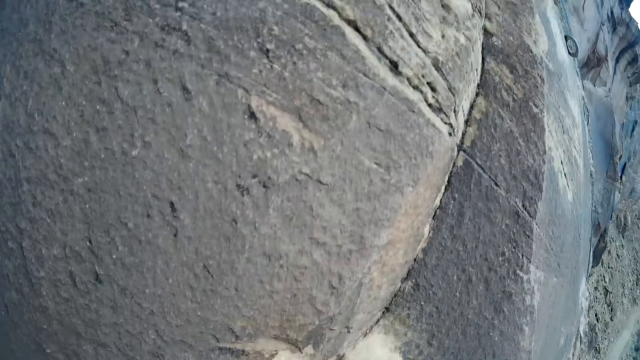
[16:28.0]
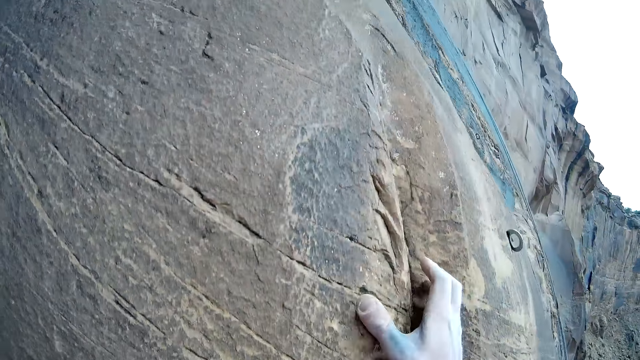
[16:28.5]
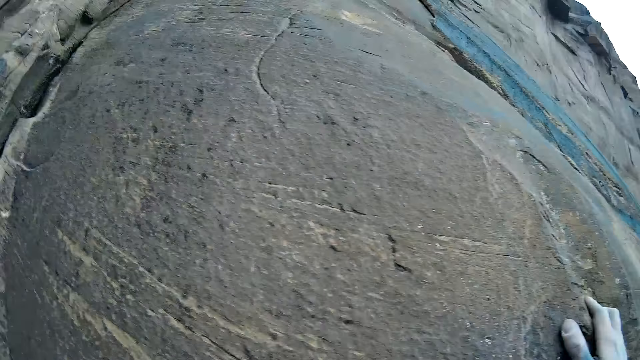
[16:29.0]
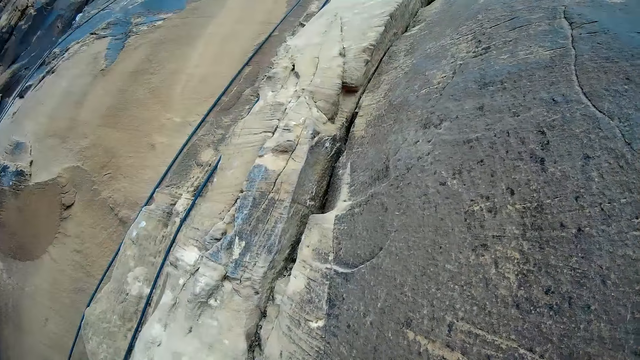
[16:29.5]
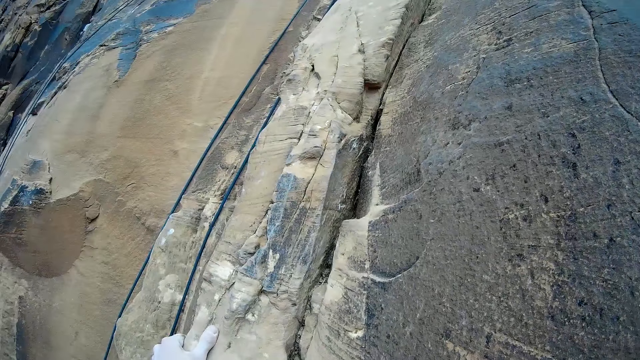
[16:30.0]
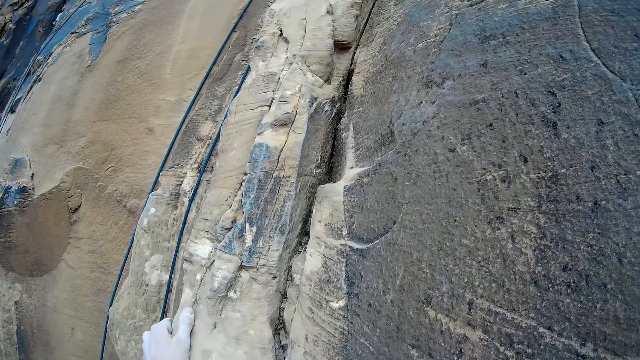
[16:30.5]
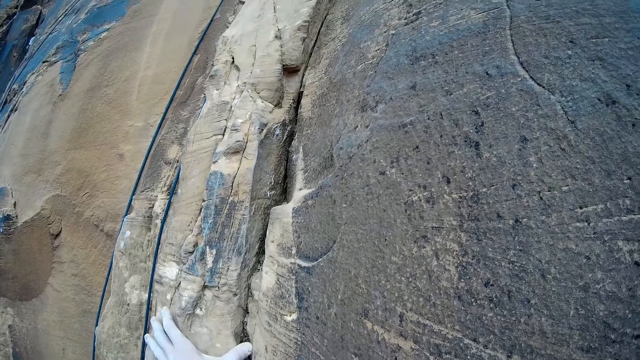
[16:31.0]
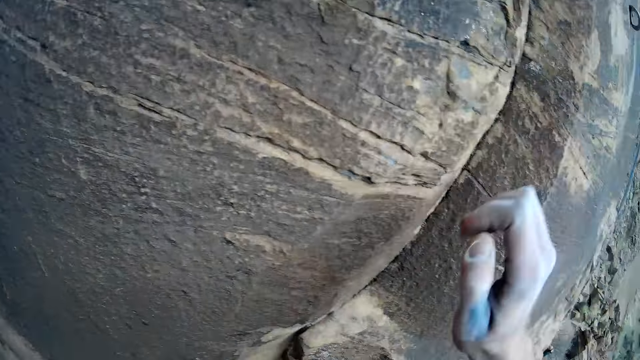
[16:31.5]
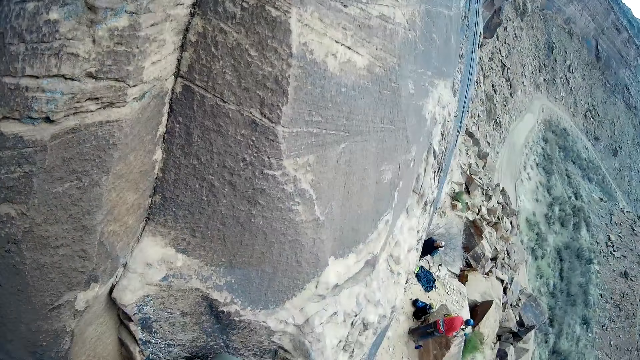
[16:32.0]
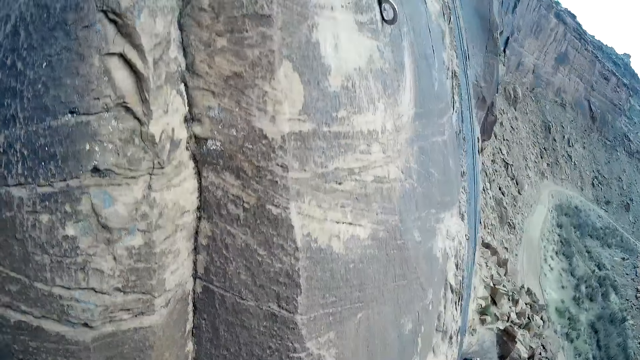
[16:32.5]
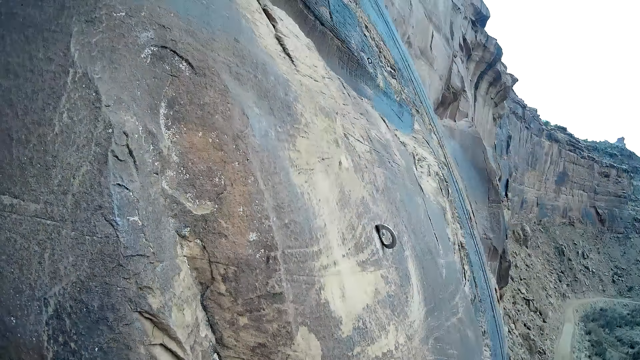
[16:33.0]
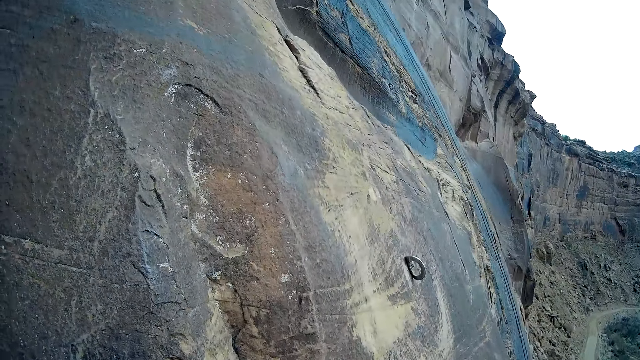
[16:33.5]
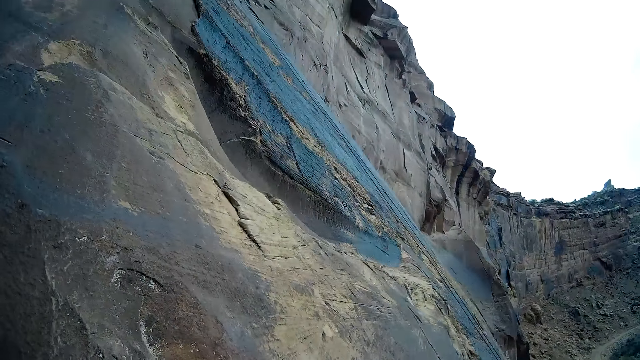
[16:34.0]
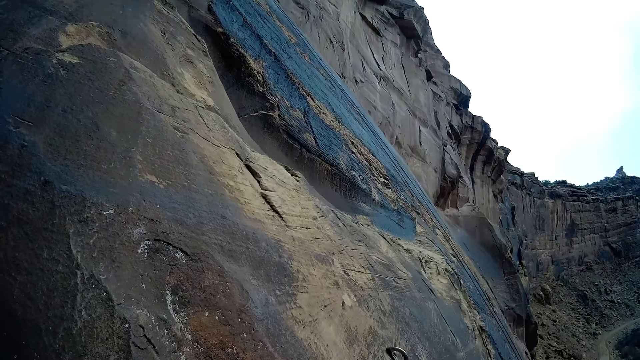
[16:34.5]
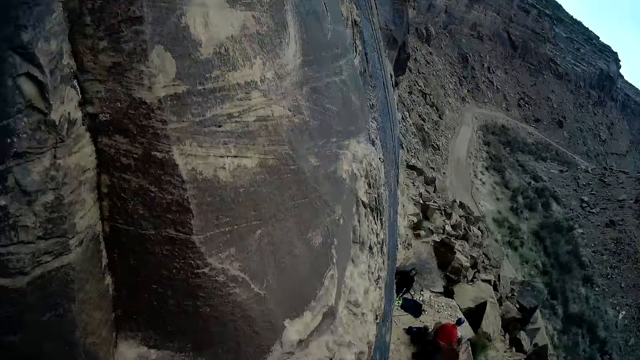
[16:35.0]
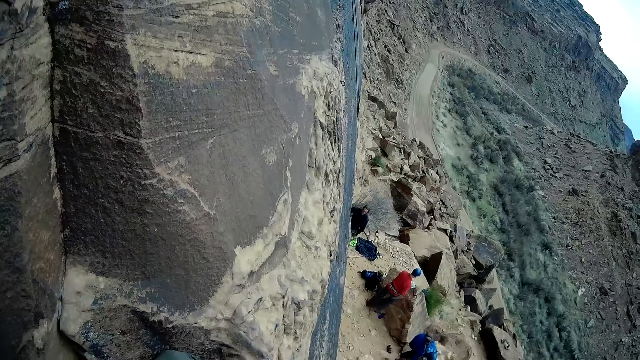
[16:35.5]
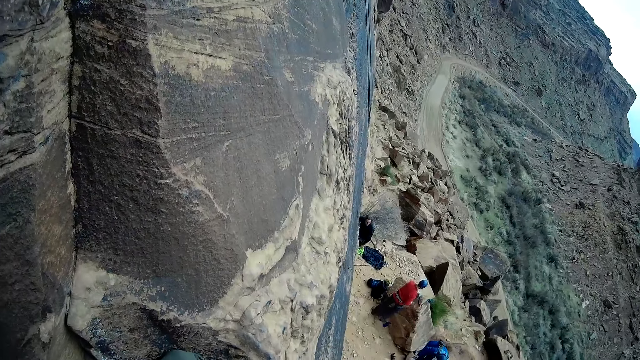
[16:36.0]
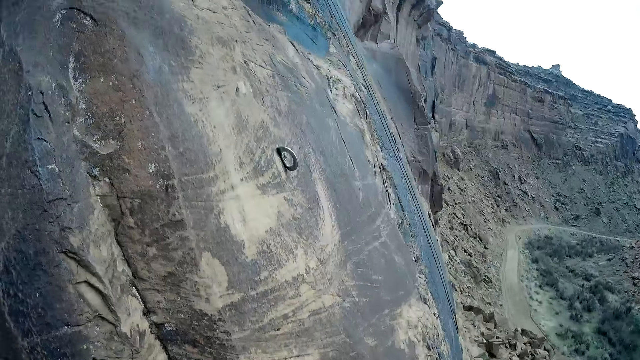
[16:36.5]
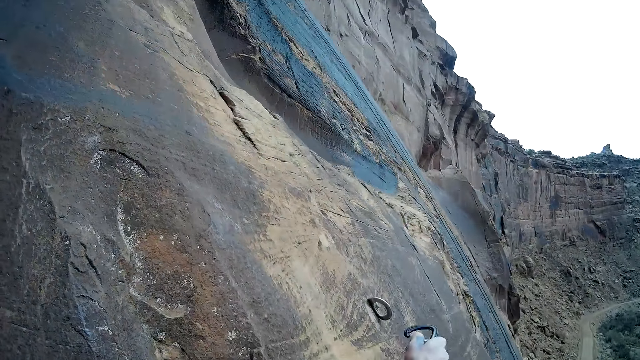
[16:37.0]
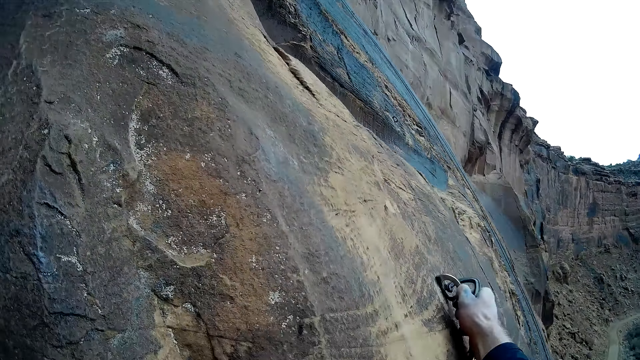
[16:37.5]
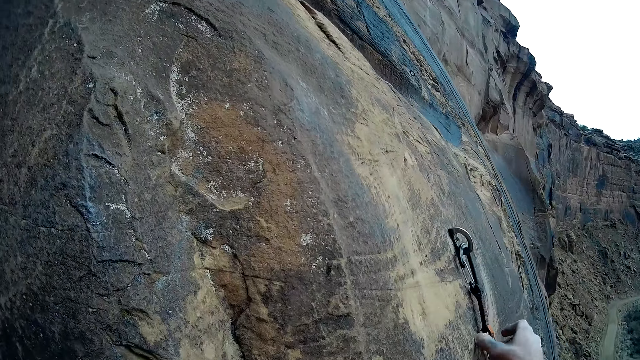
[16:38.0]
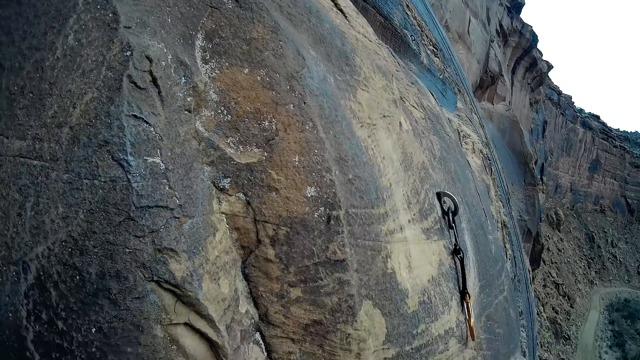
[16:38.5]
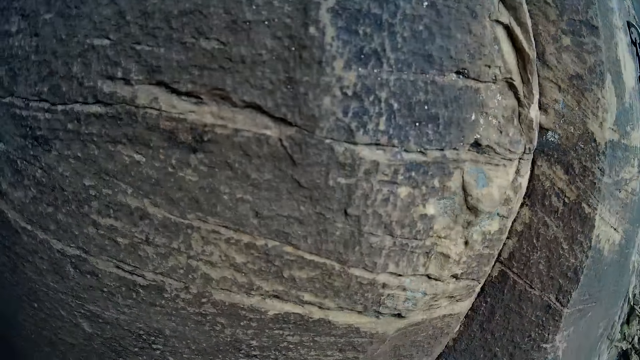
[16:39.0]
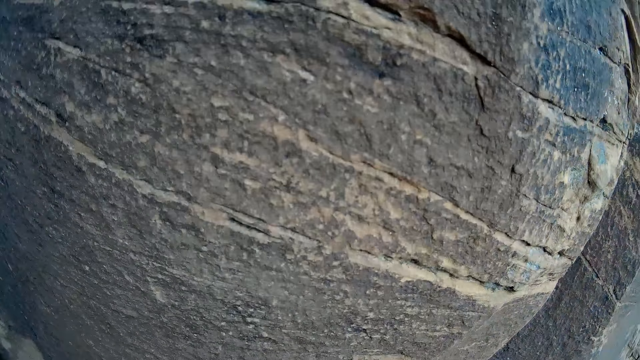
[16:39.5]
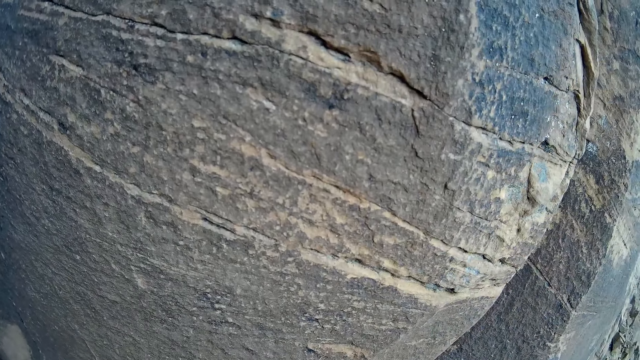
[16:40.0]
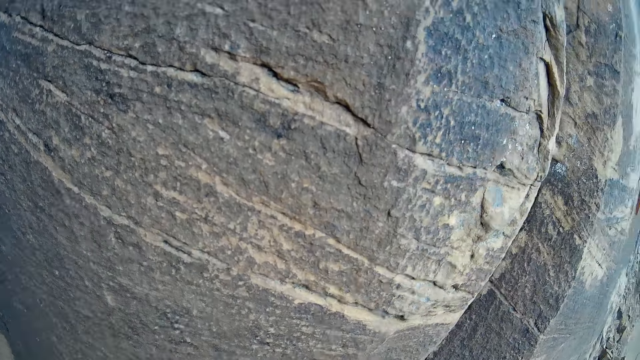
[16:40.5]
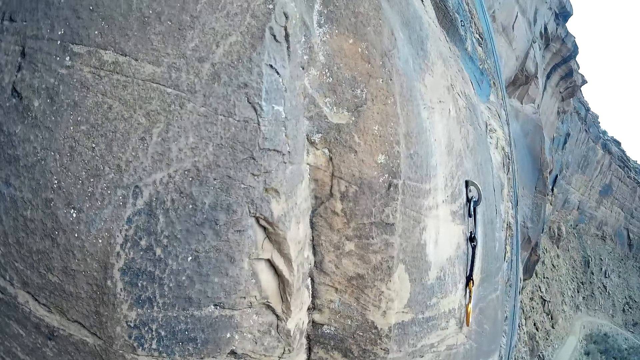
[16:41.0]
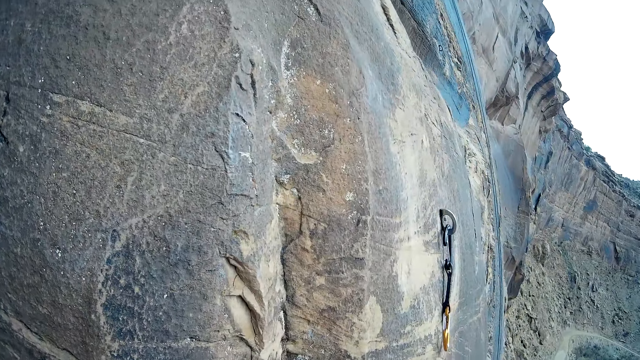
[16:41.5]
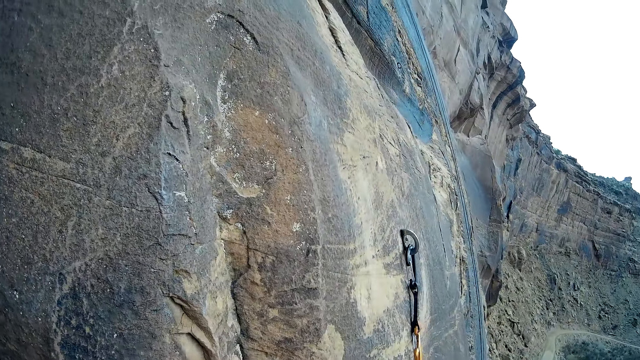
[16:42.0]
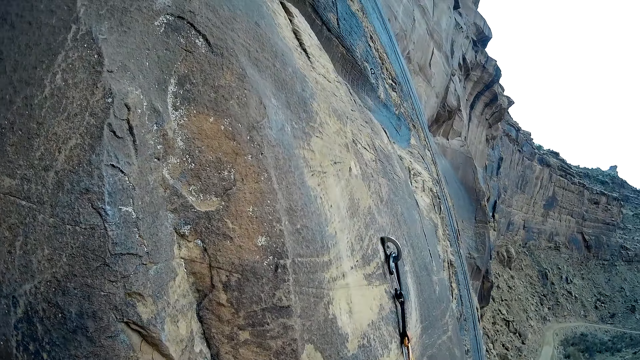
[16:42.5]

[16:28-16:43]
The camera wearer attaches a quickdraw to a hook on the mountain with his right hand.

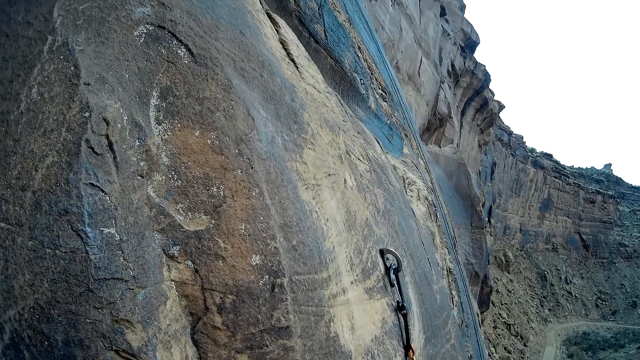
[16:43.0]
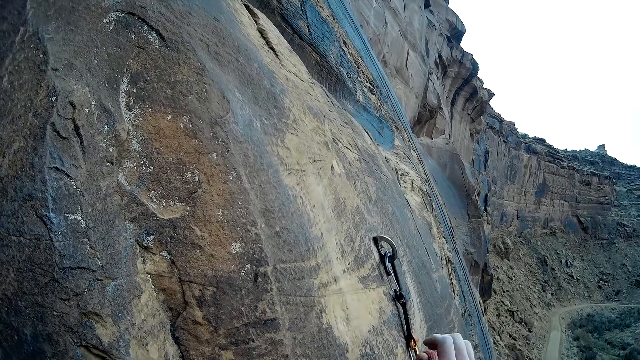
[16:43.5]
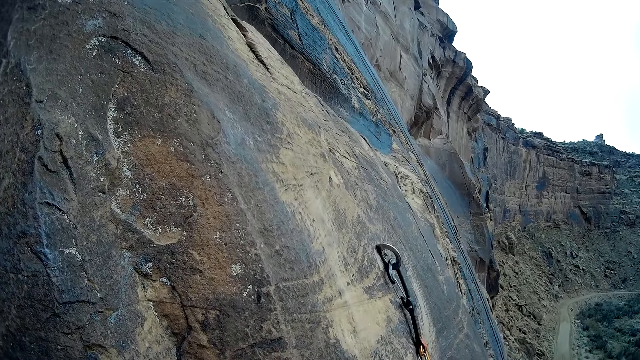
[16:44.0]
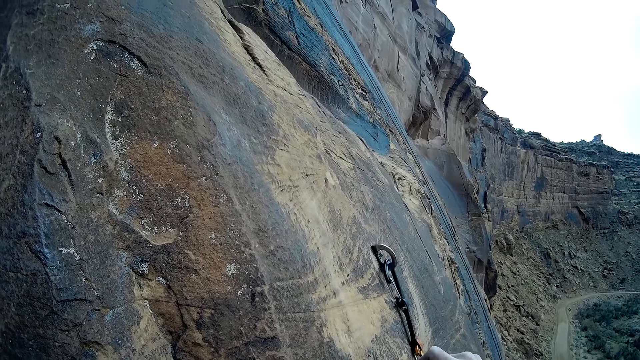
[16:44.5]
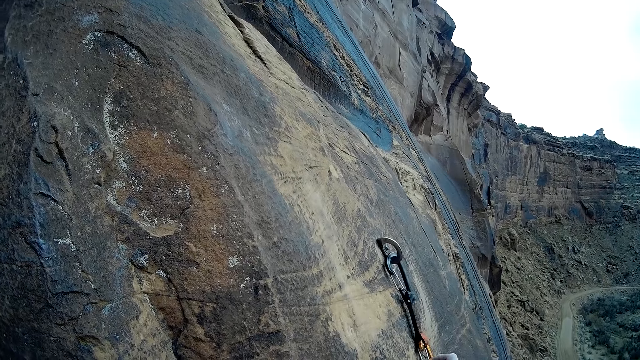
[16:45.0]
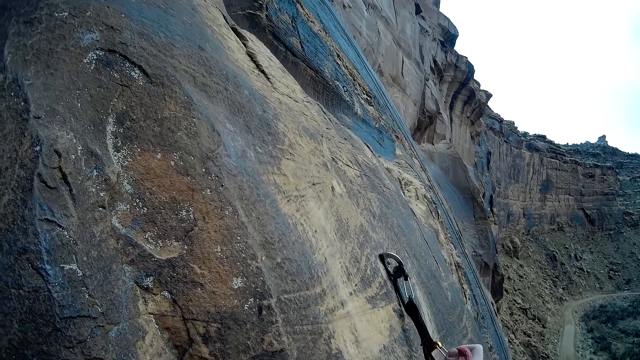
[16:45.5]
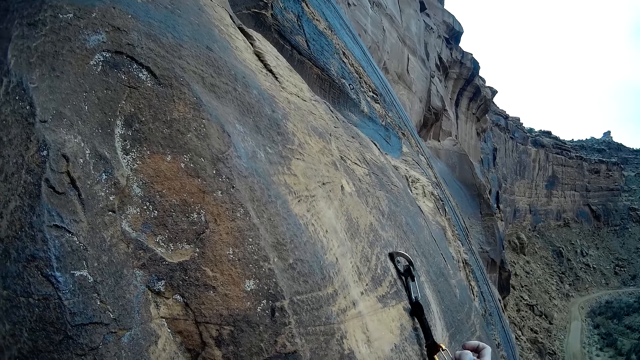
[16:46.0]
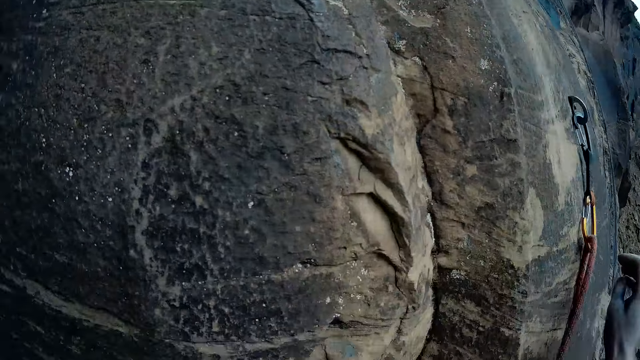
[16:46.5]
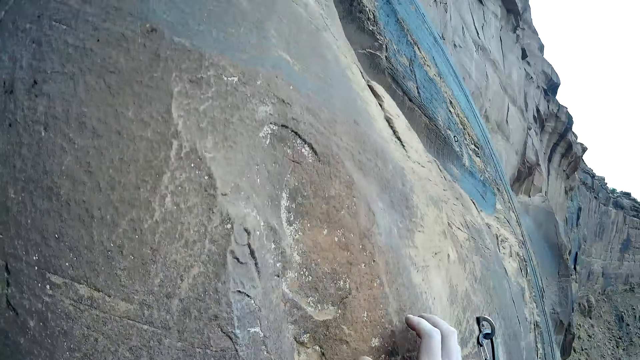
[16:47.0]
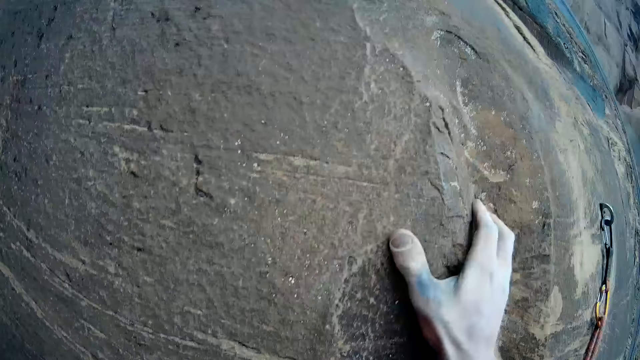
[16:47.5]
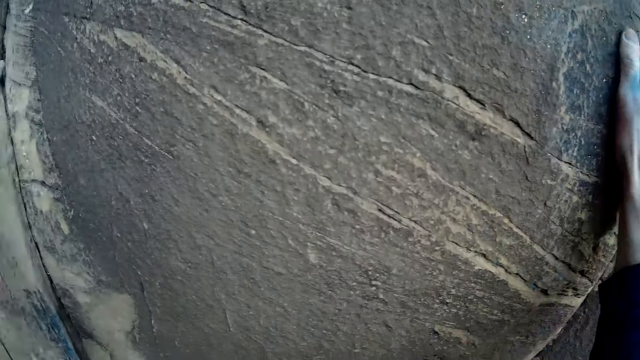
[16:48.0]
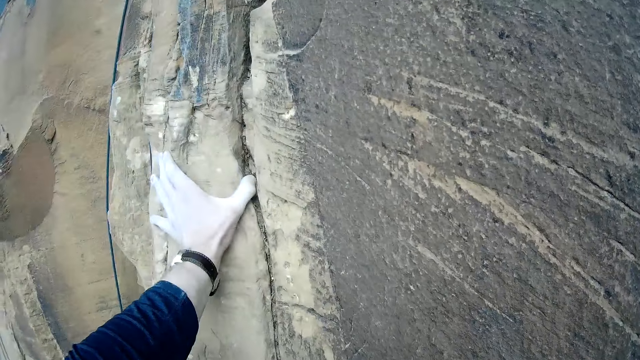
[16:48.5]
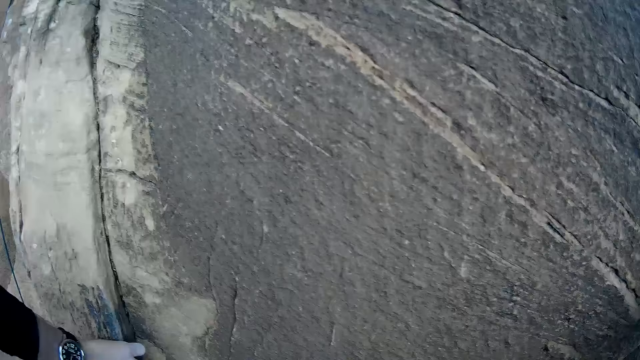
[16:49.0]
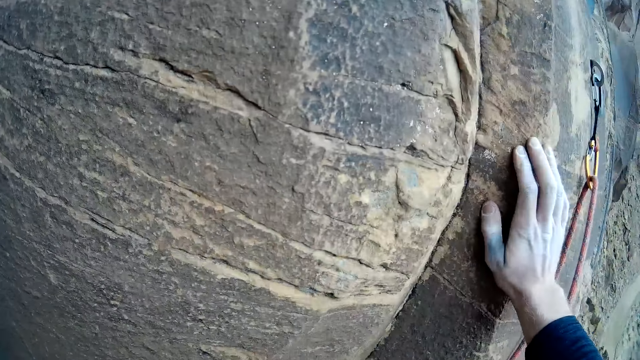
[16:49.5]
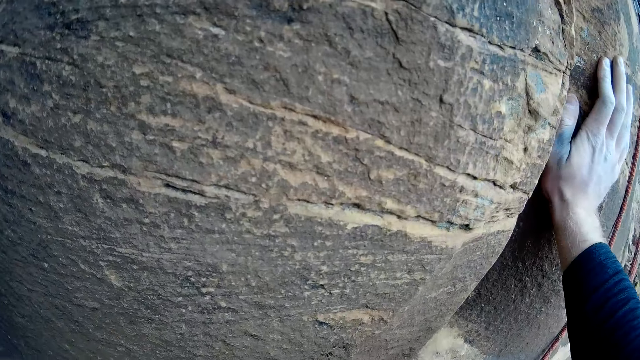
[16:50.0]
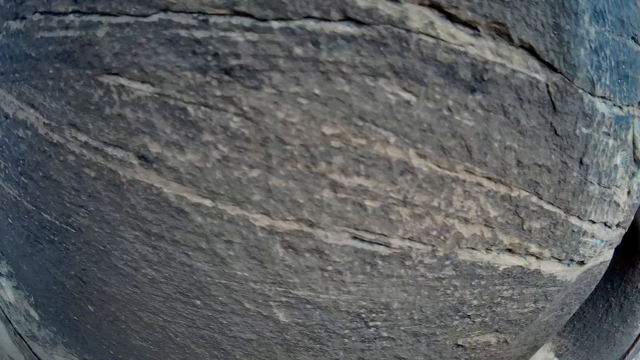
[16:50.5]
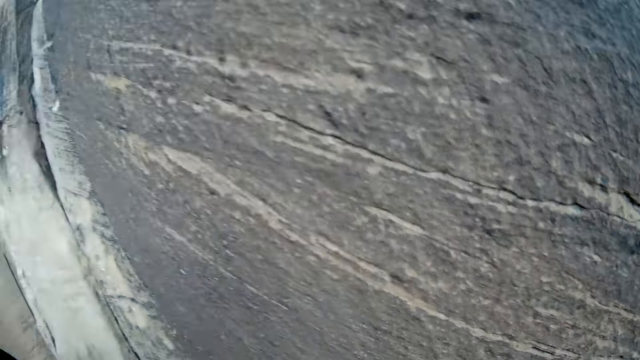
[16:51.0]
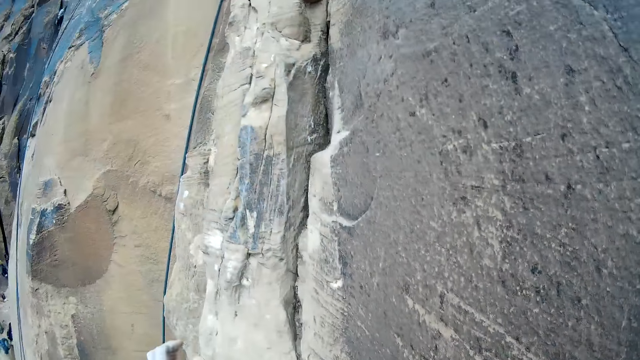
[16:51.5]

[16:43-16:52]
The camera wearer attaches the climbing rope to the carabiner with his right hand. He climbs the mountain with both hands. He holds on the mountain.
